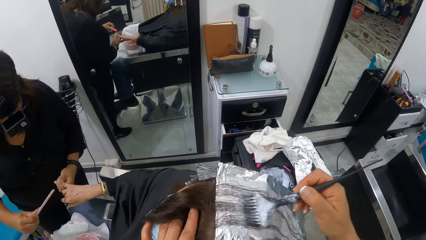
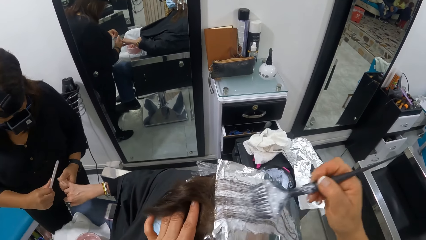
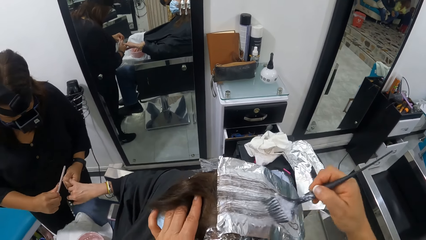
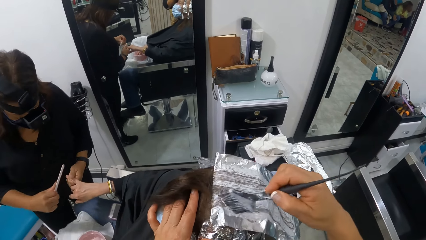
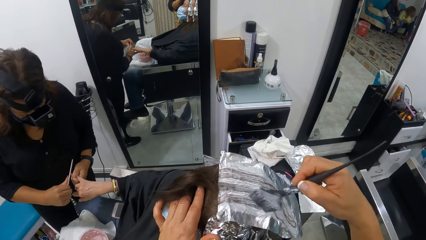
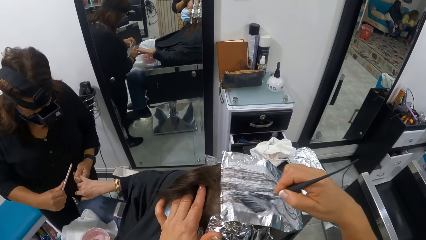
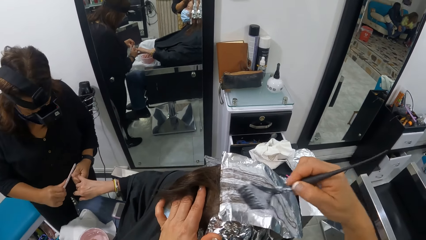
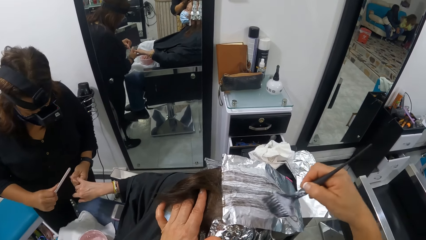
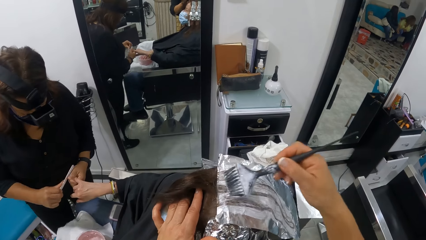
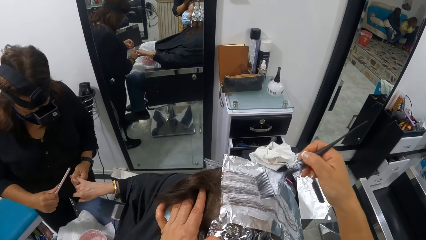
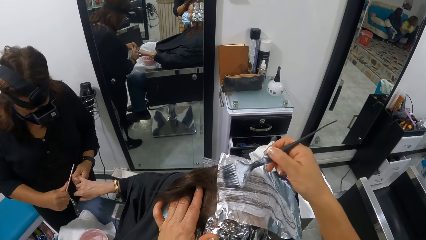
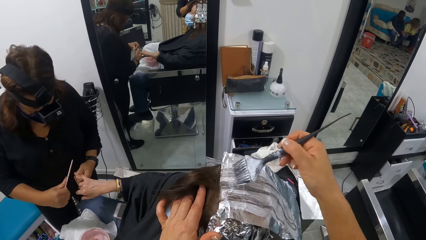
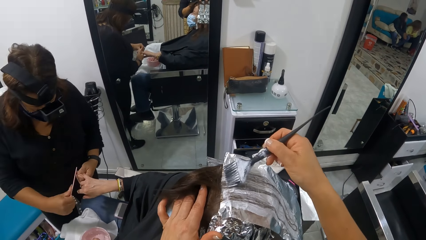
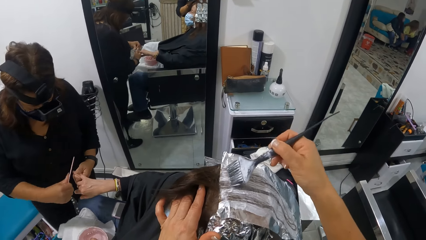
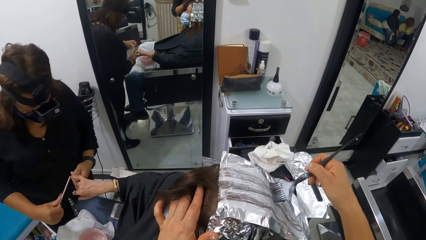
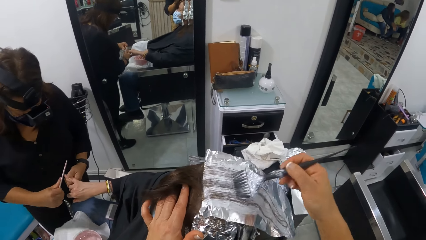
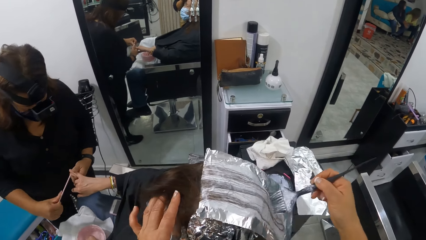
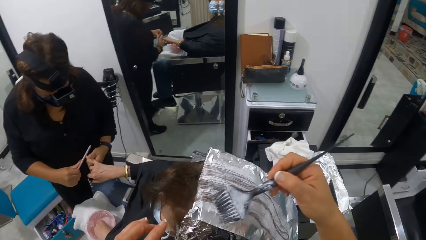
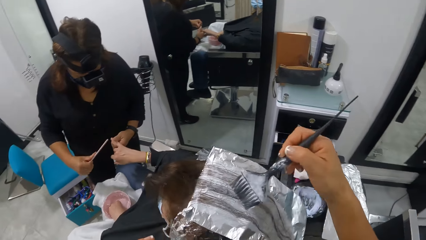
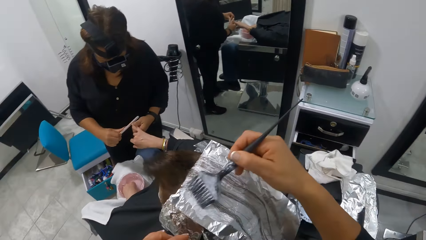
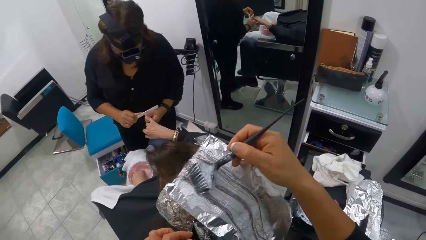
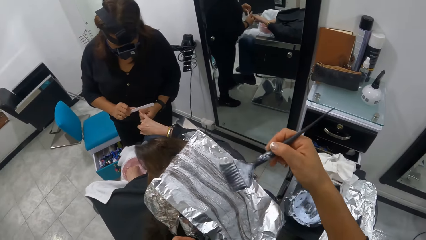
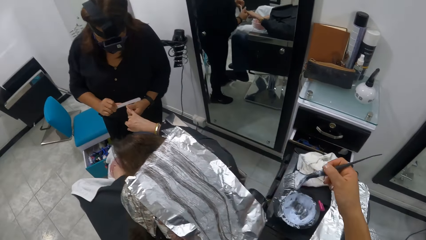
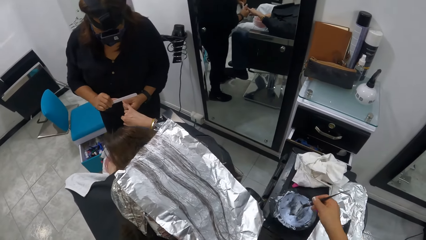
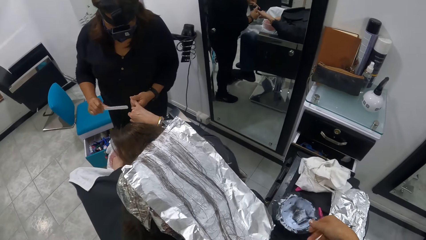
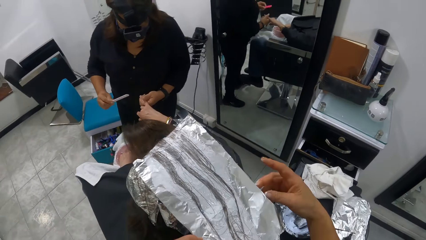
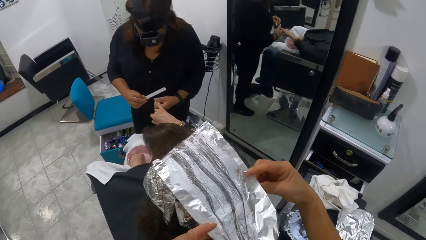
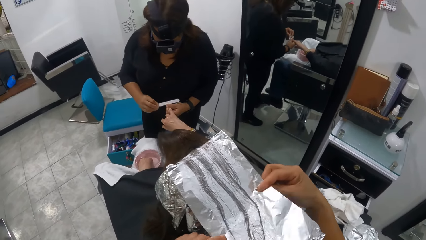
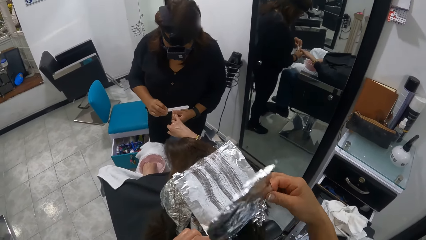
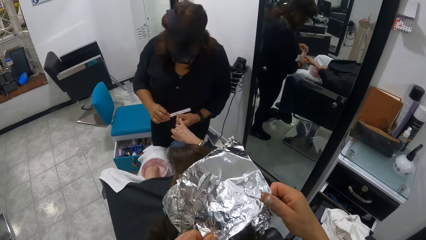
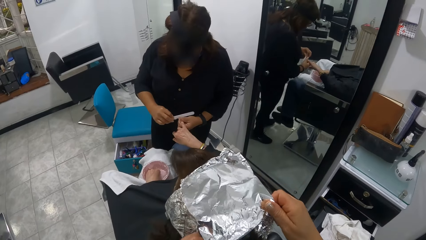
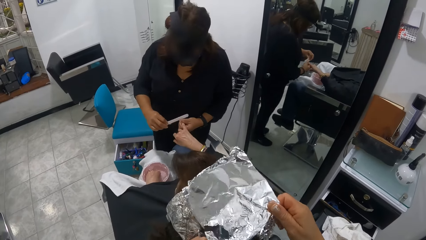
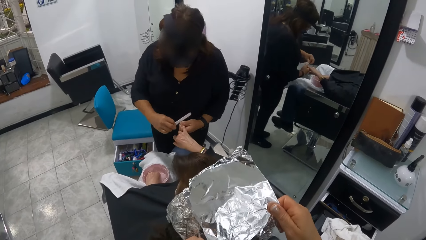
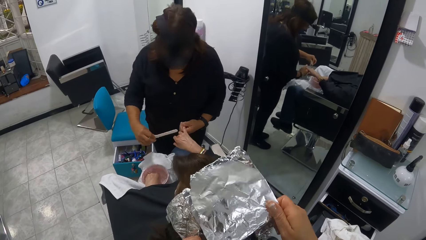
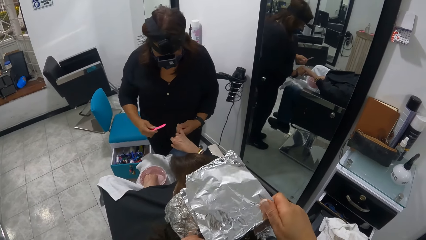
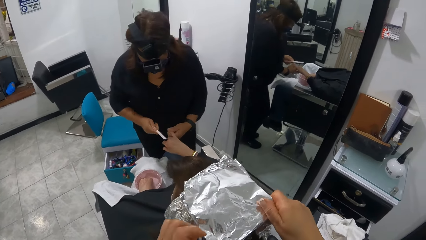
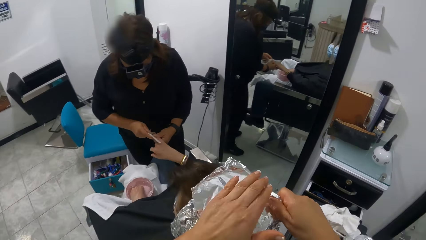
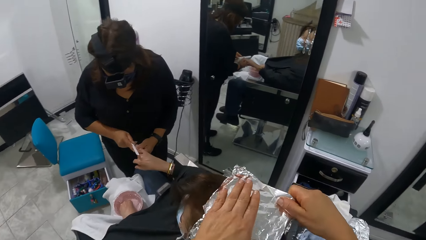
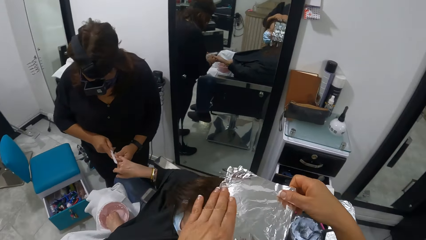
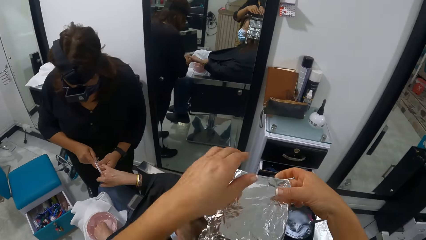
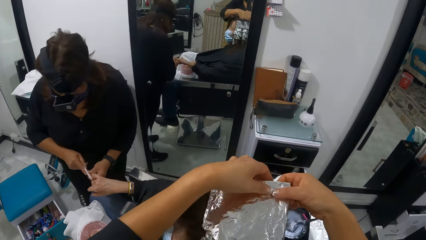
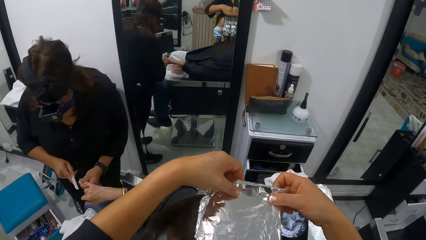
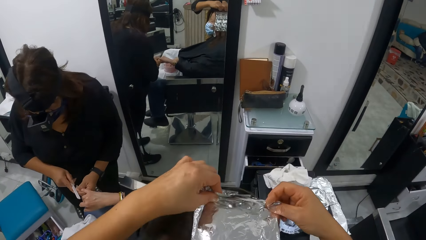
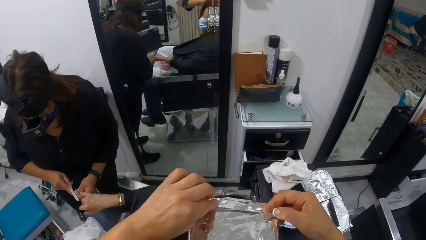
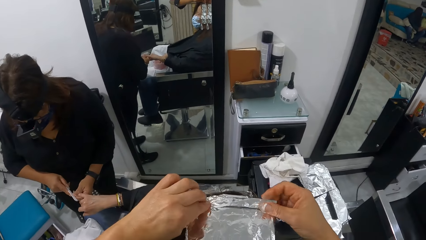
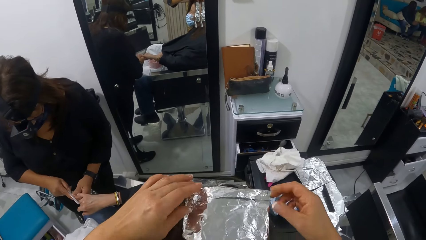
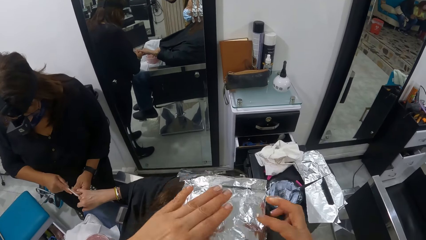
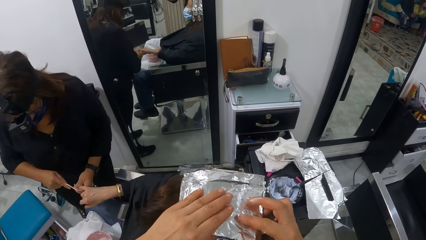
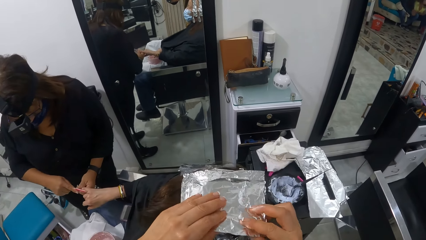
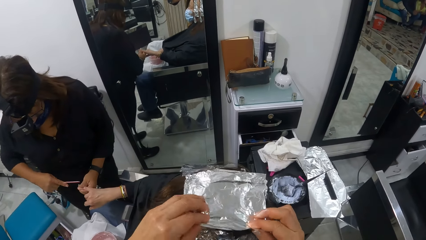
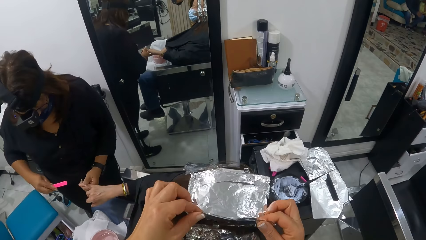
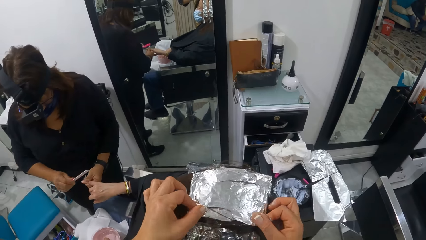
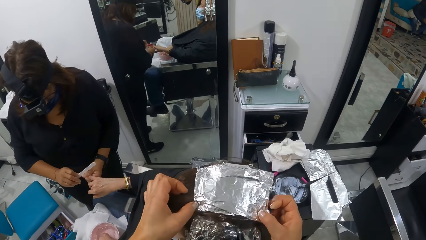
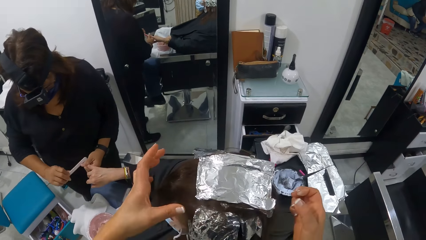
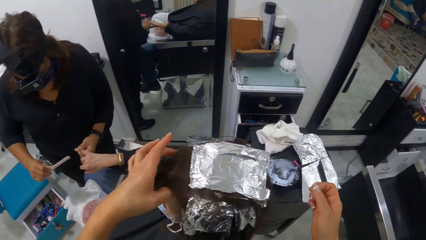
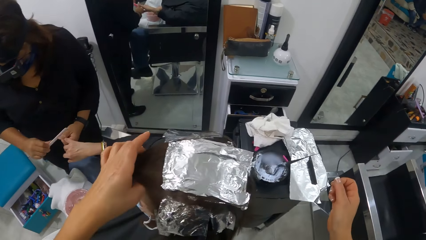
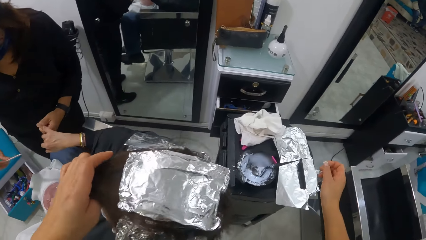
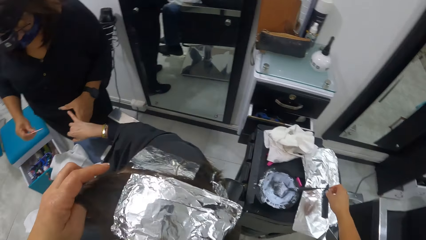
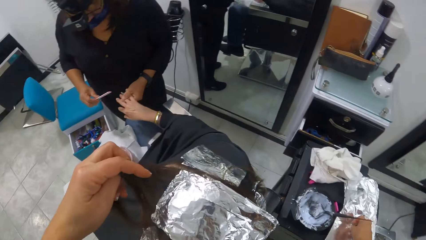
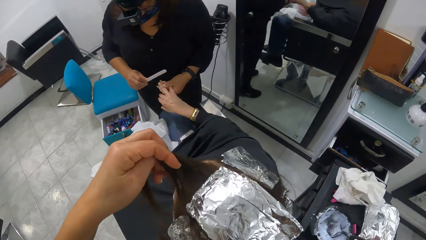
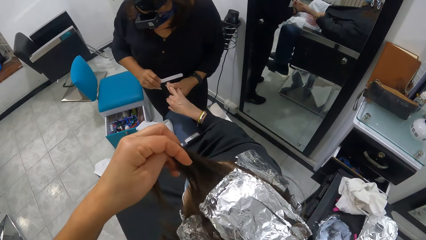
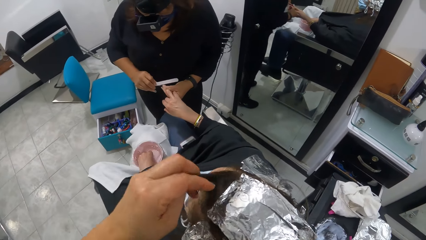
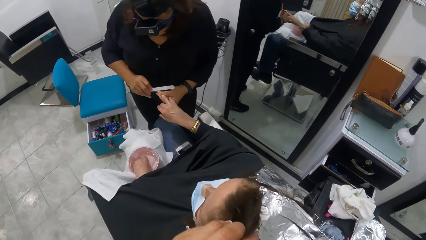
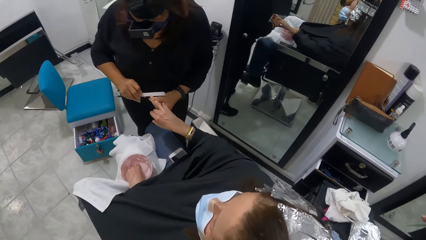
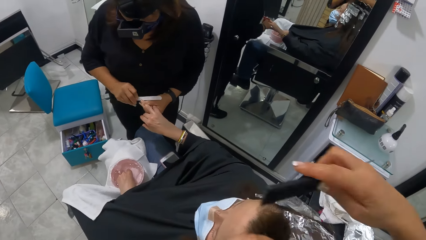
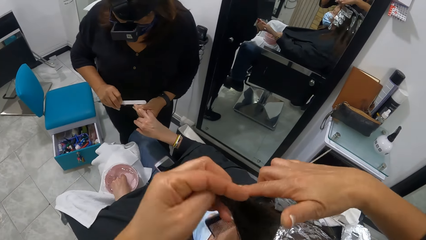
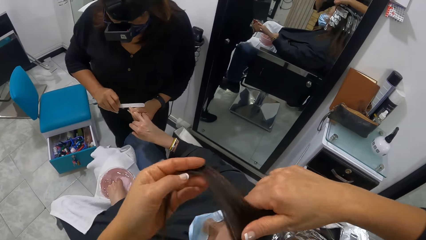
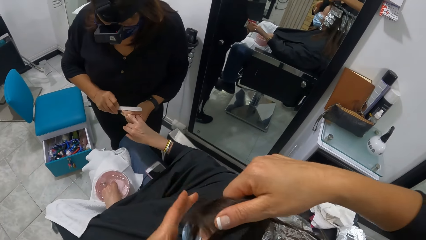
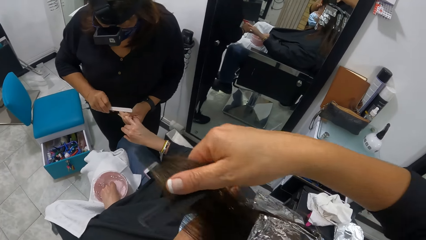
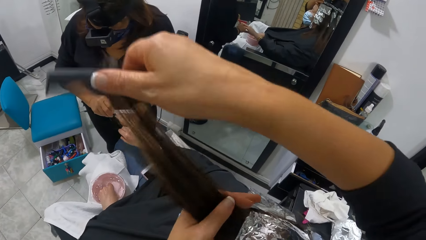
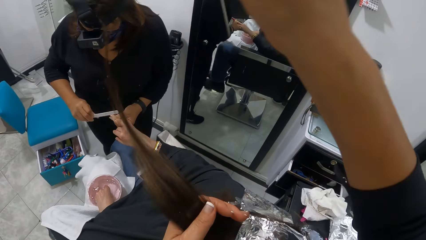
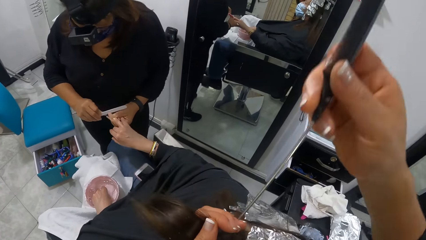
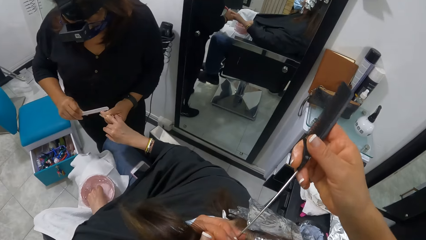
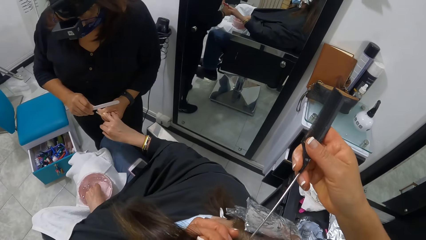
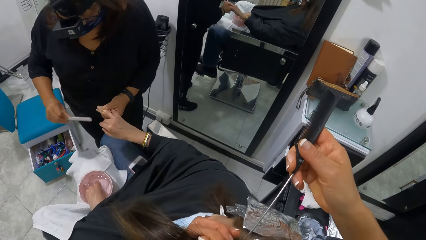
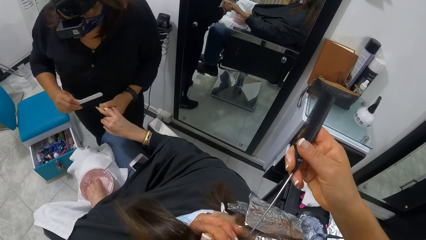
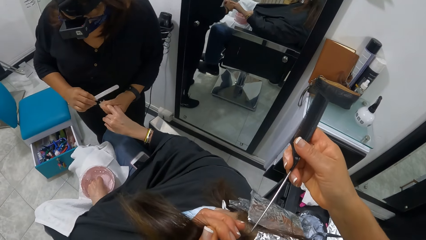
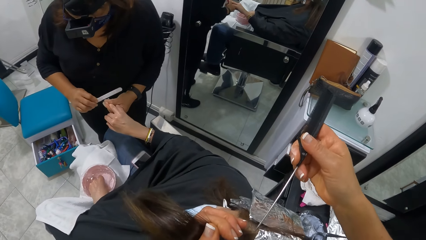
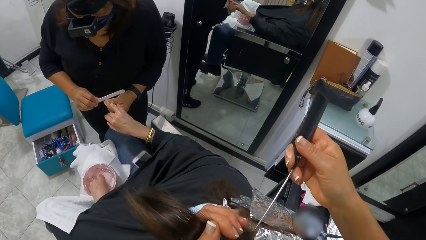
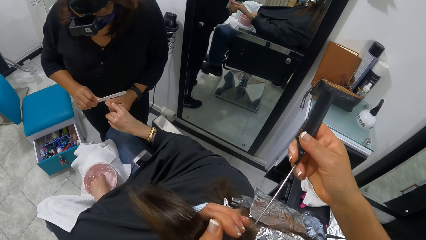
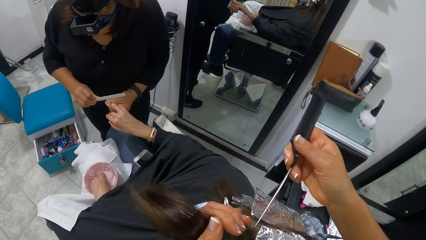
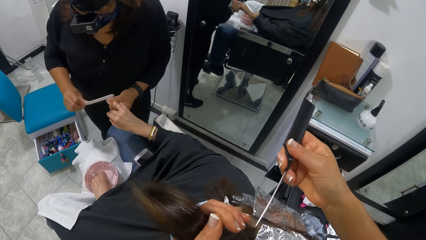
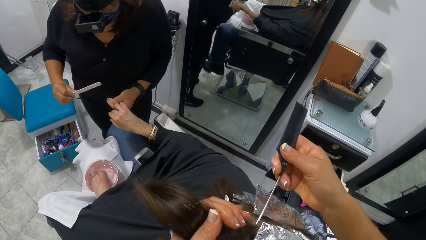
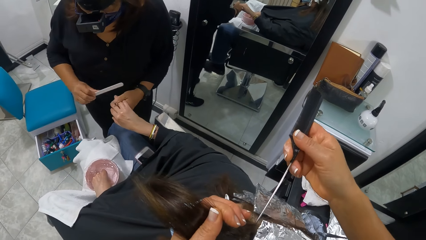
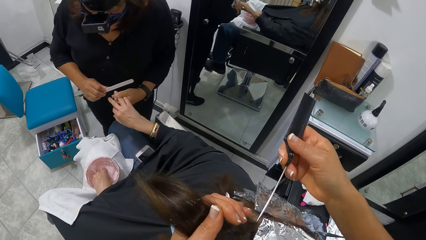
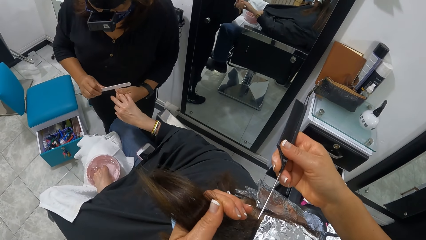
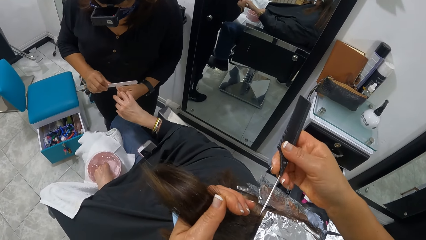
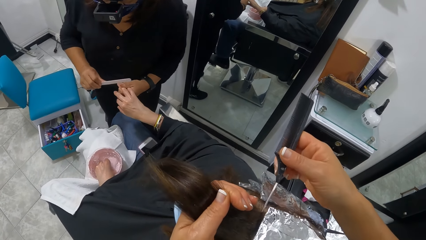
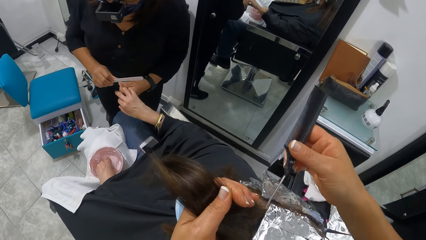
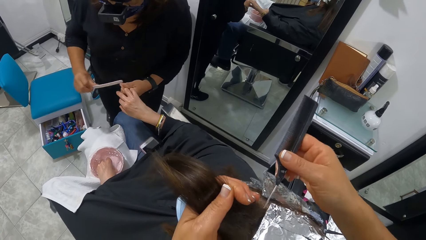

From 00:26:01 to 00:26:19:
The camera wearer lifts a hand up. She drops the brush in her right hand into the jar of dye on the tray. She moves the brush down. She lifts a hand up and dips the brush in the bowl. She holds the foil up. She folds up the aluminum foil on the woman's head with both hands. She presses the foil, moves a hand up, holds the foil, folds the foil, lifts a hand up, holds the foil, folds the foil, and moves a hand up. She picks a lock of the woman's hair with her left hand. She moves a hand down and holds the hair. She picks the comb from the tray with her right hand. She holds the comb and moves a hand on the head. She combs the lock of hair in her left hand with the comb in her right hand. She moves the brush forward. She lifts the comb up, moves the comb in the hair, and cuts the hair line.
